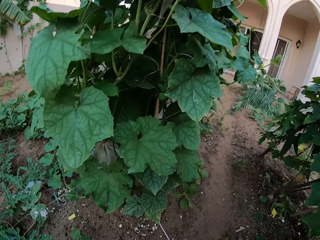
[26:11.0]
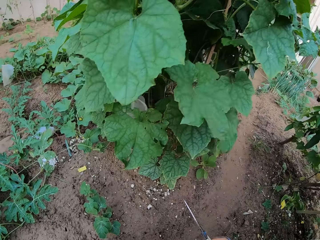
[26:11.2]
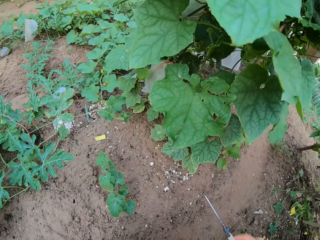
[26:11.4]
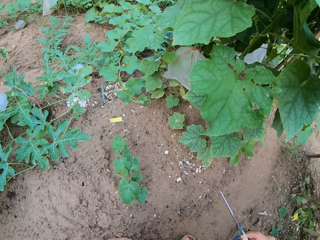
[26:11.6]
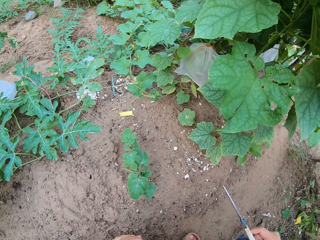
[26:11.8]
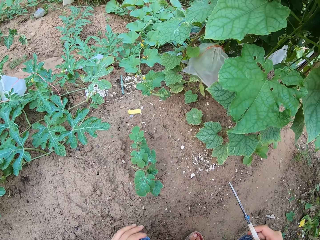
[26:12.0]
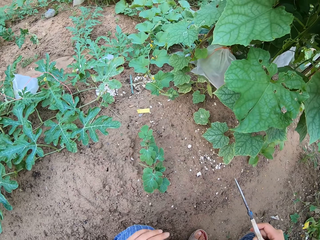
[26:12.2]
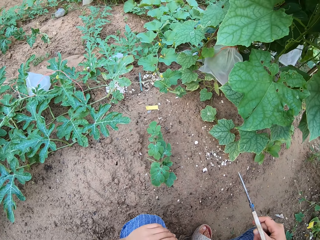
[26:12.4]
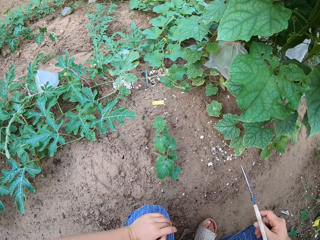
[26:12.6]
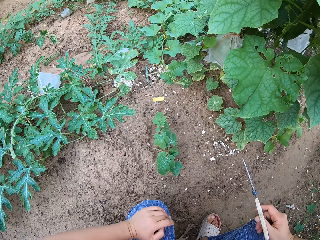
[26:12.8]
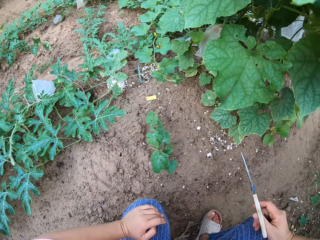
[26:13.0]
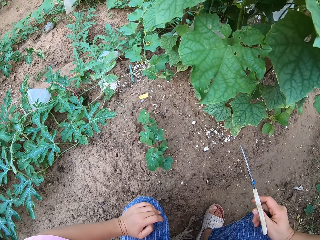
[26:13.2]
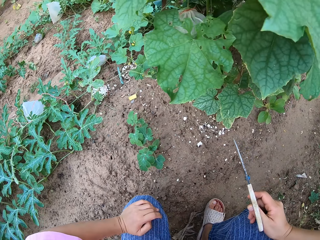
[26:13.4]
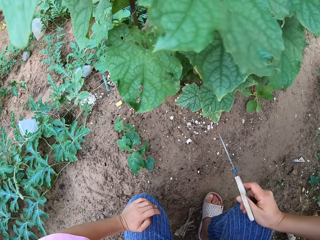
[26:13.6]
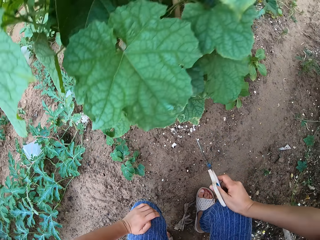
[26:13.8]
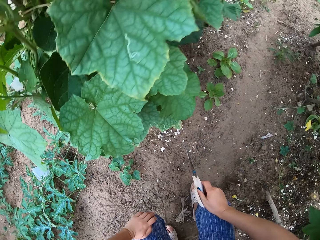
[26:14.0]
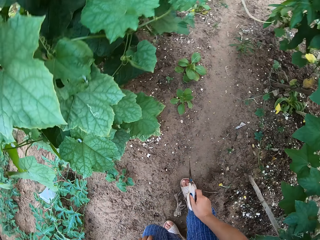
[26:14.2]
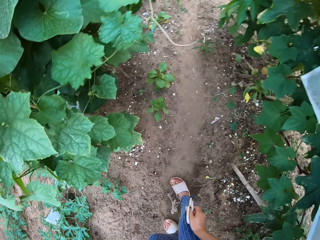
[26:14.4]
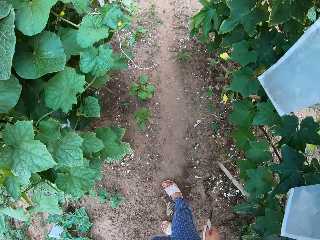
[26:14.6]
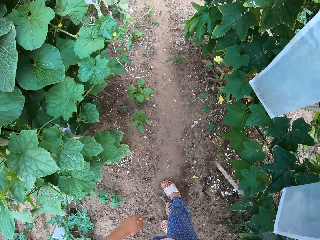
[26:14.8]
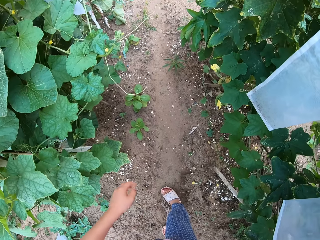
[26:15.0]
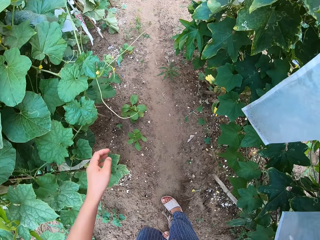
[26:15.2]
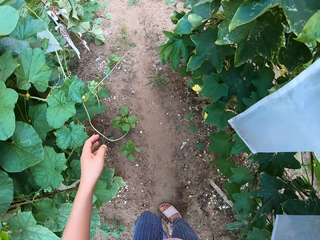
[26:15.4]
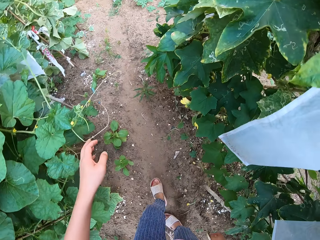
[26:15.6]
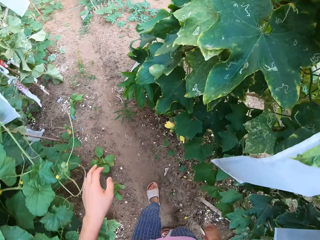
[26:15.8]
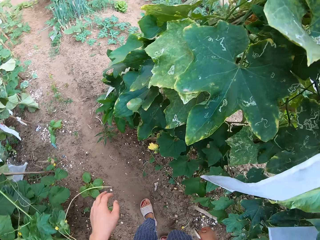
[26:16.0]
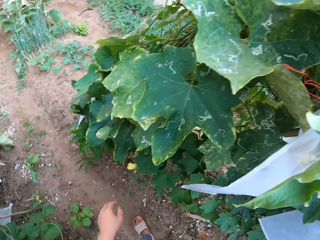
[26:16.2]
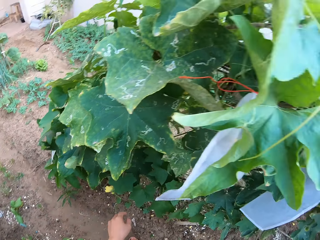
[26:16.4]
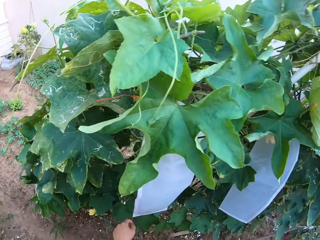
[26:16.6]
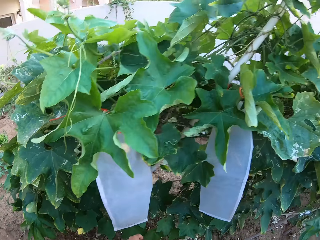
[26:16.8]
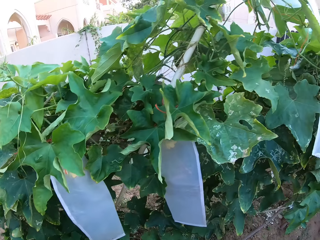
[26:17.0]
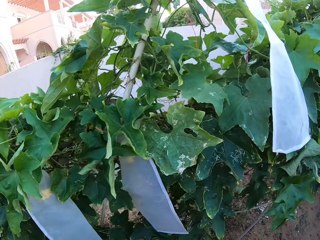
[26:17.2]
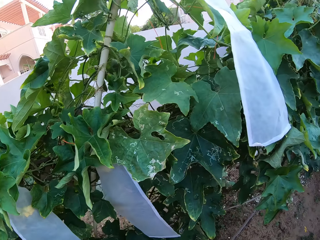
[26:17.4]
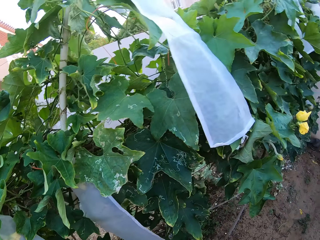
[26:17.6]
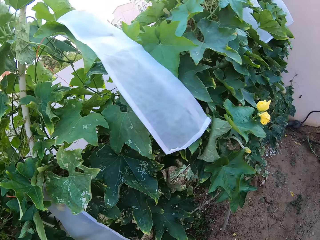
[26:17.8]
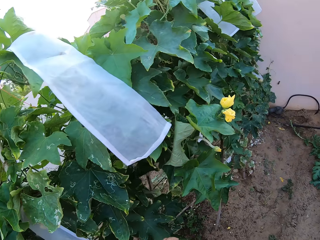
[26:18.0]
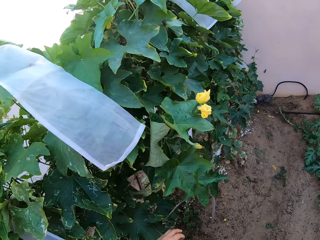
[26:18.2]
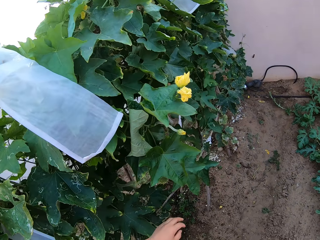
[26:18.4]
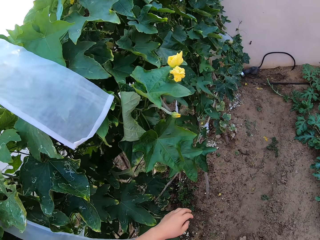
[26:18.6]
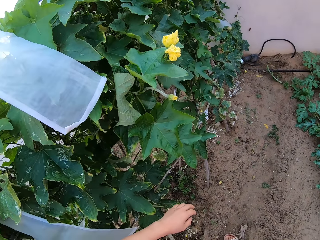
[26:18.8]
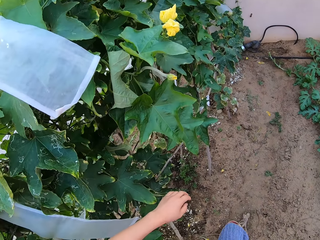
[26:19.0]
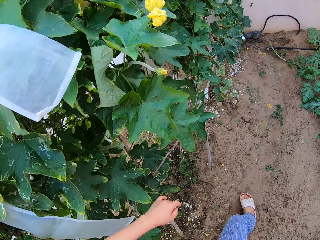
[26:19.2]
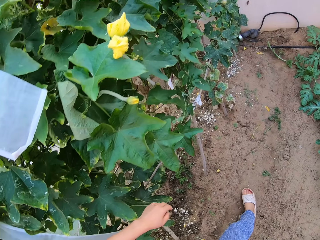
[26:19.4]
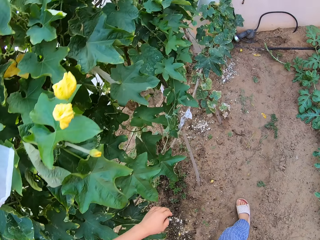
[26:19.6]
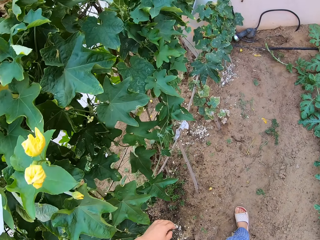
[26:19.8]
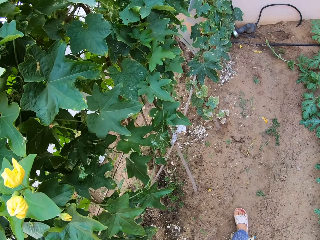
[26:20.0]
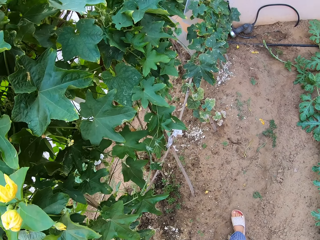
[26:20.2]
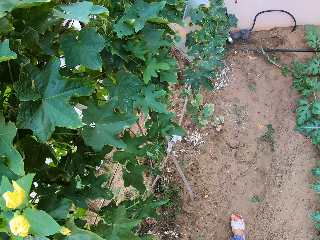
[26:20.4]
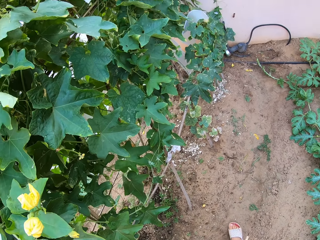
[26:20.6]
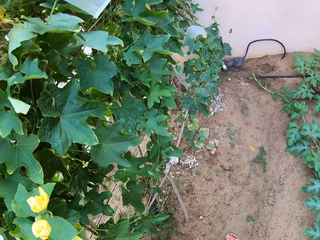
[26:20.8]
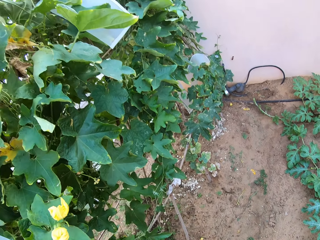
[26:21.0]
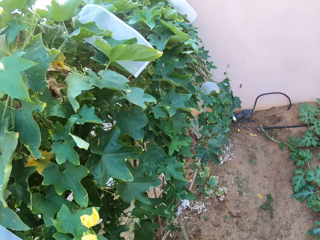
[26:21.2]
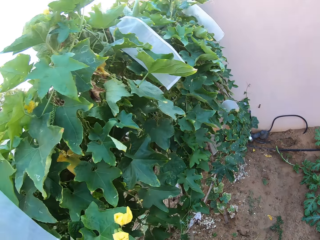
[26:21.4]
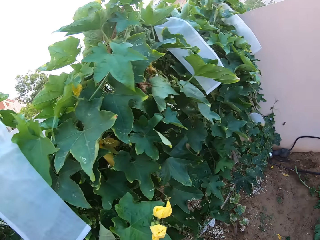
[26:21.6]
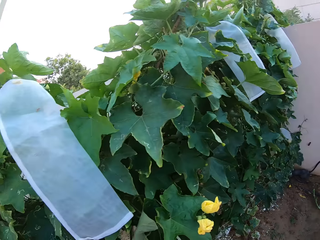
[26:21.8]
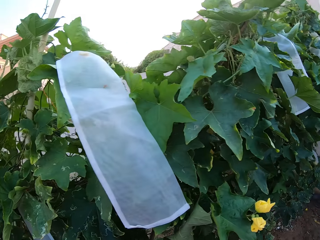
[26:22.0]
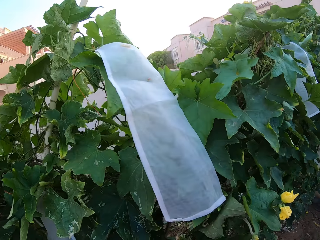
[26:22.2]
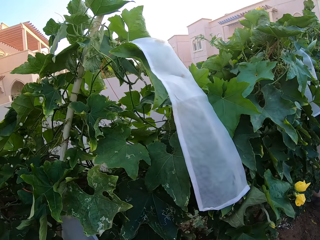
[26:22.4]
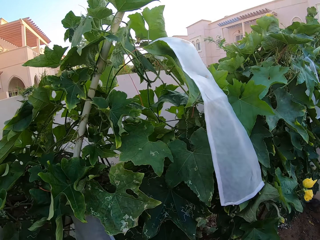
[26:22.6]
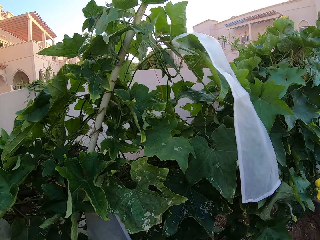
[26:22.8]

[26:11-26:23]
The camera wearer stands up.

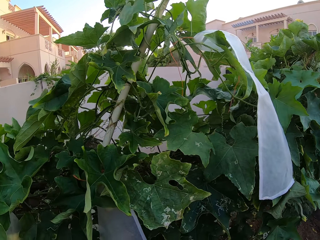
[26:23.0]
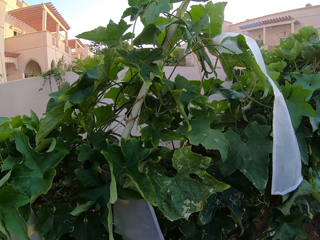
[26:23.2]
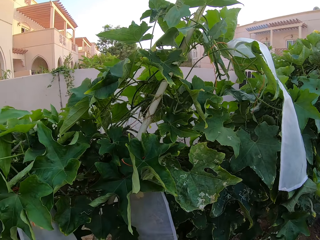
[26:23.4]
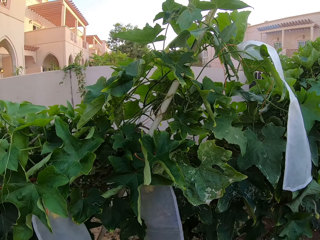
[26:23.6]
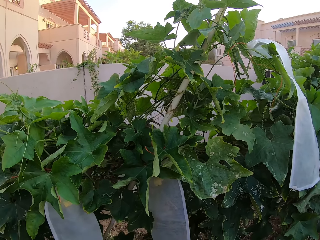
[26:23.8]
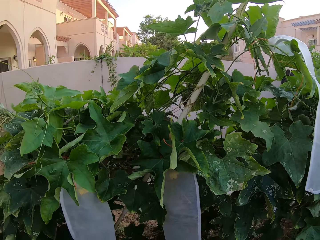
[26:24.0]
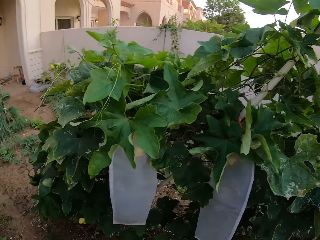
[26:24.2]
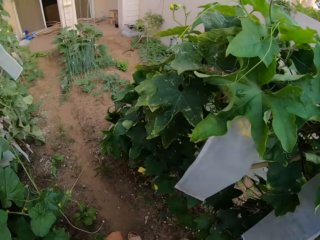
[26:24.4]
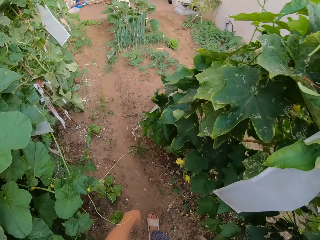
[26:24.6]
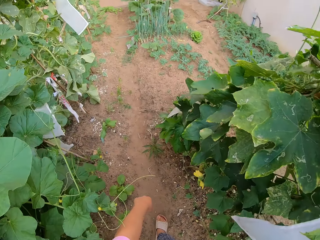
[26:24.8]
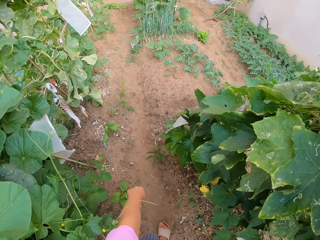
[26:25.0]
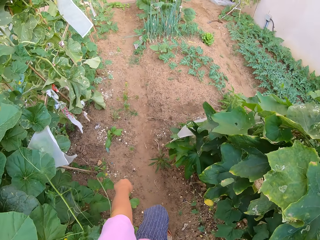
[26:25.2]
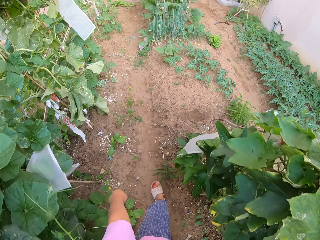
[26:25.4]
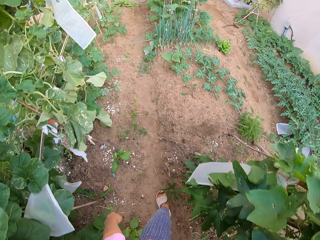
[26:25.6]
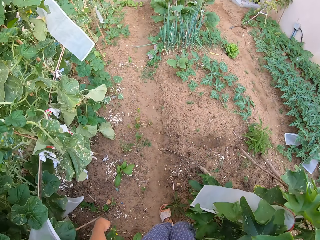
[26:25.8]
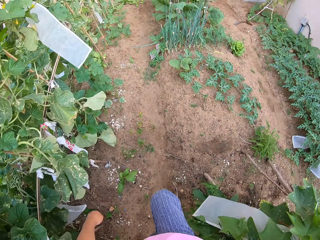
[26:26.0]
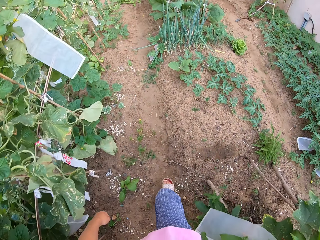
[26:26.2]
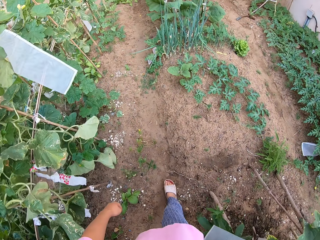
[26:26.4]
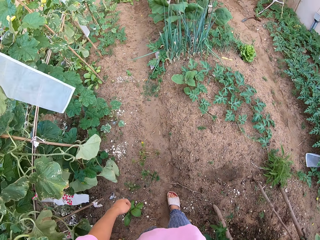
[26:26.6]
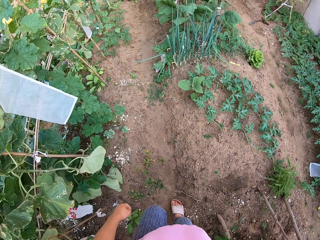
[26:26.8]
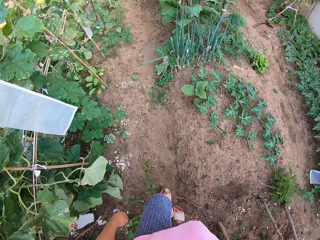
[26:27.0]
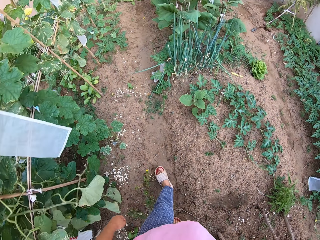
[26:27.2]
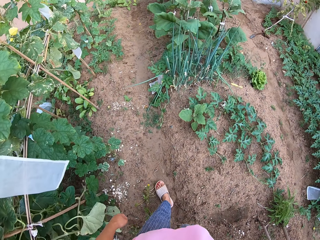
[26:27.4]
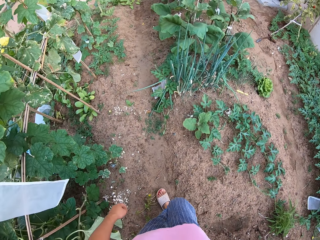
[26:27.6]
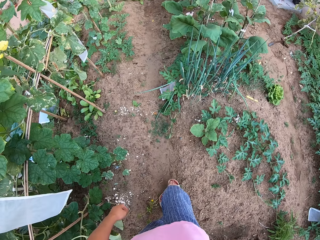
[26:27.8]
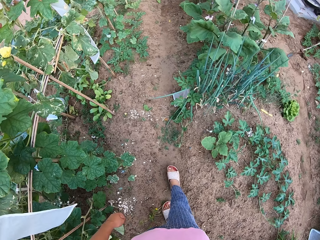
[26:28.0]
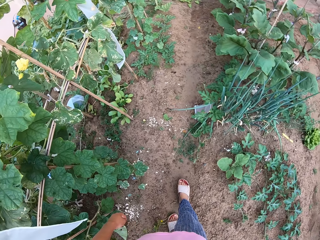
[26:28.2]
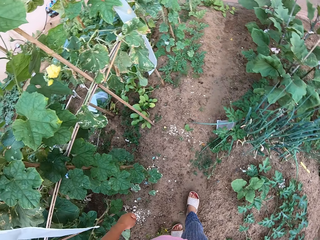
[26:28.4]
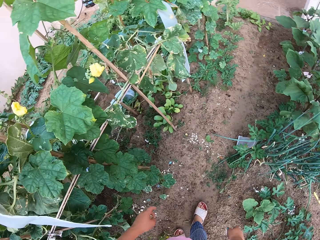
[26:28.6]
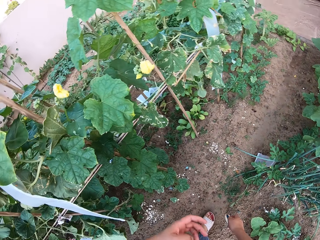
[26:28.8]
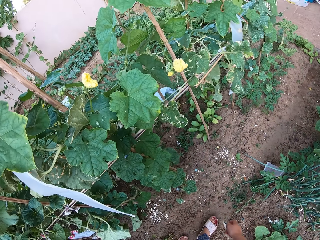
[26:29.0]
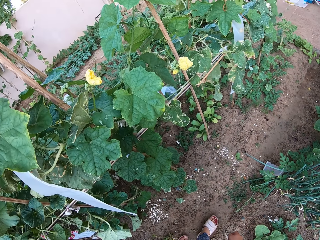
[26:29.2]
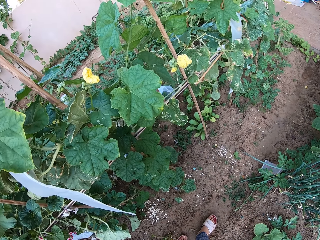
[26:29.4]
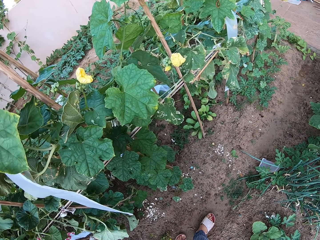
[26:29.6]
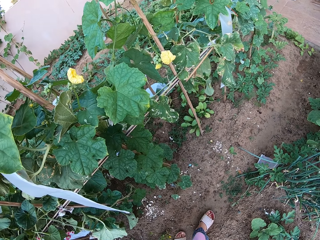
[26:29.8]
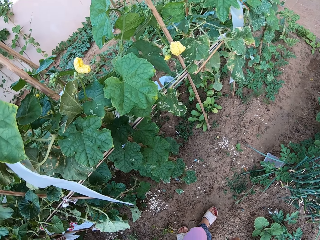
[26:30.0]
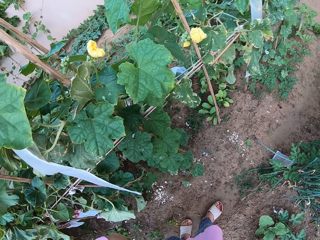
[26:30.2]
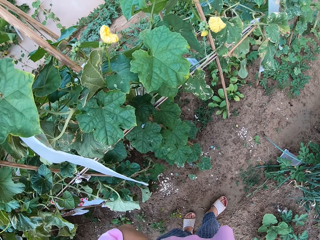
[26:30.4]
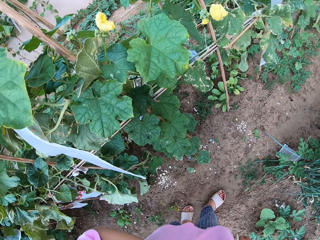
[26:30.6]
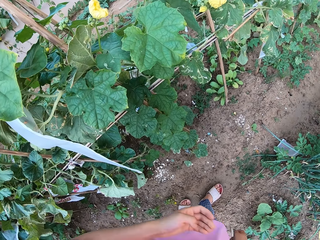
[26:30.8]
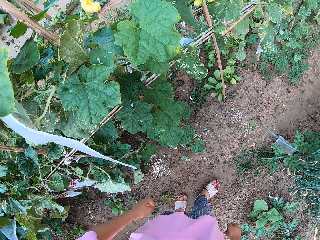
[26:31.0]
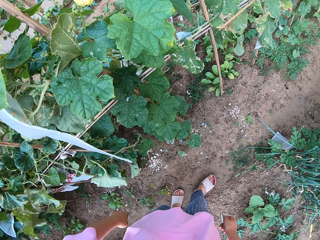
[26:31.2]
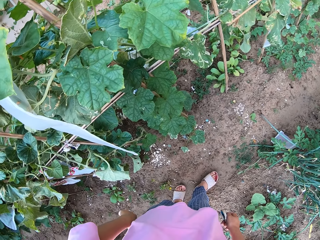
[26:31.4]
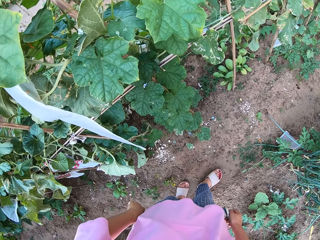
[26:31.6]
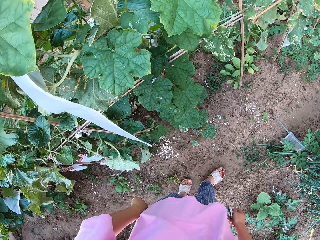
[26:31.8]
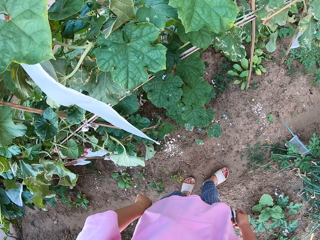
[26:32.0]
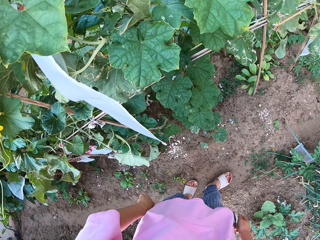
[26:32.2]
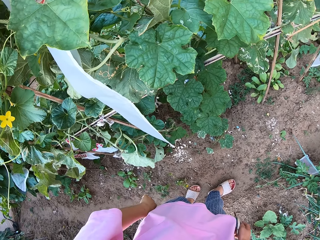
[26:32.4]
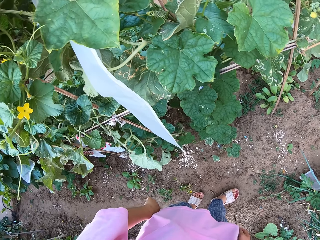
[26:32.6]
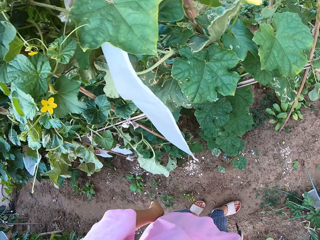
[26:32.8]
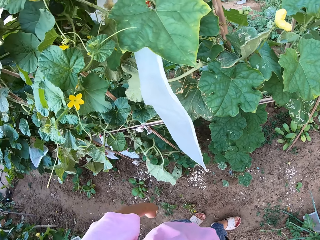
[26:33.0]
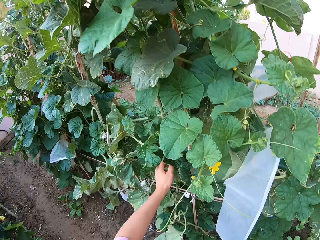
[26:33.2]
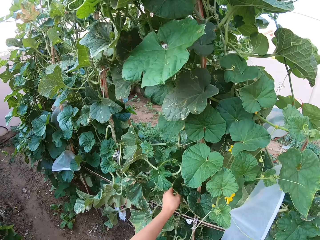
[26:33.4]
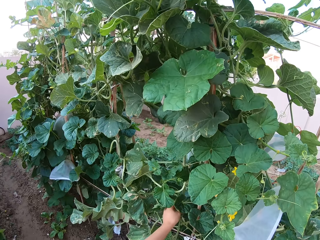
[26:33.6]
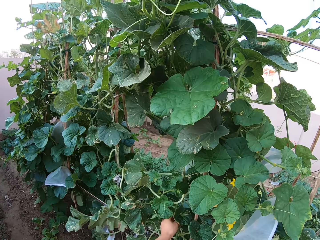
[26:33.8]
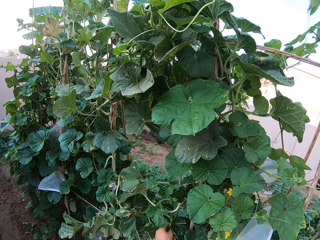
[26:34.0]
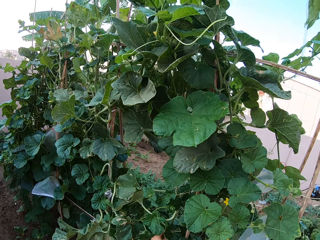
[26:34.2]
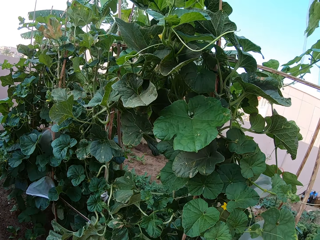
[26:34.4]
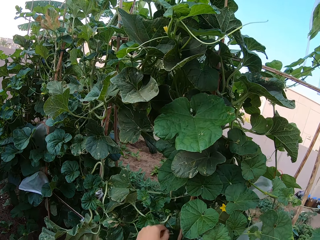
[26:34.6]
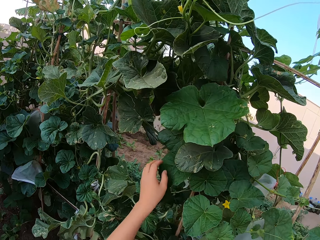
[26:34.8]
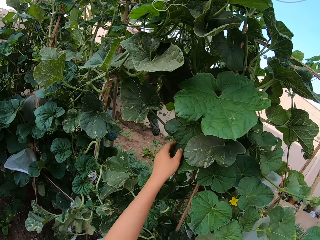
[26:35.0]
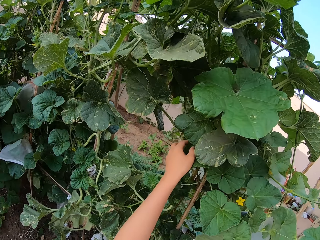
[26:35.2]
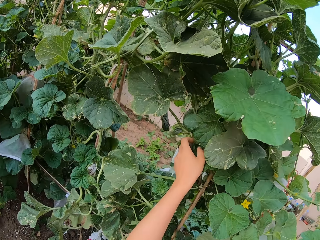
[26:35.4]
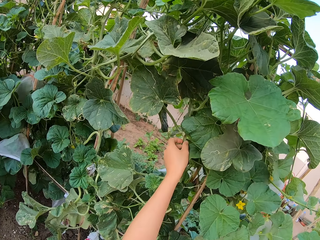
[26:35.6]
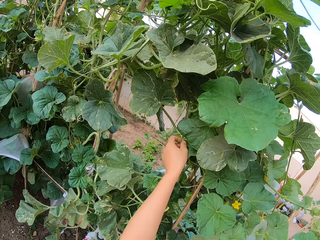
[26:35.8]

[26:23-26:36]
The camera wearer touches the leaves. They hold the branch.
